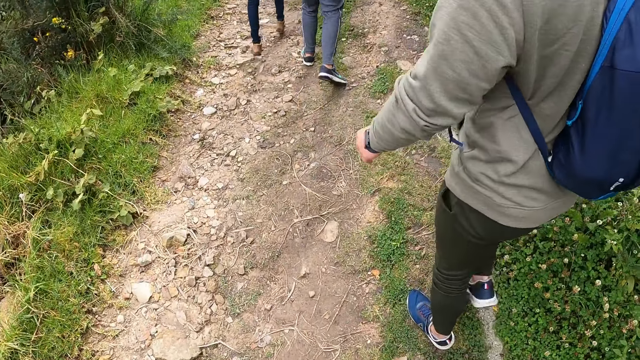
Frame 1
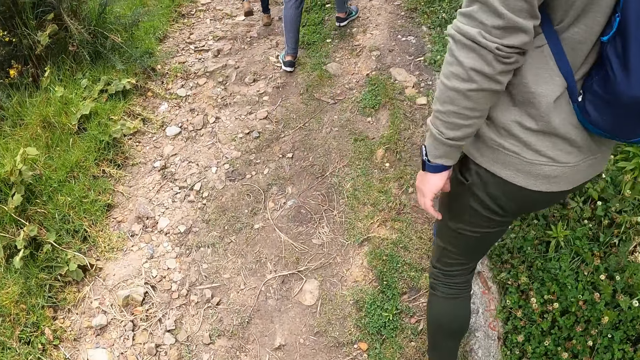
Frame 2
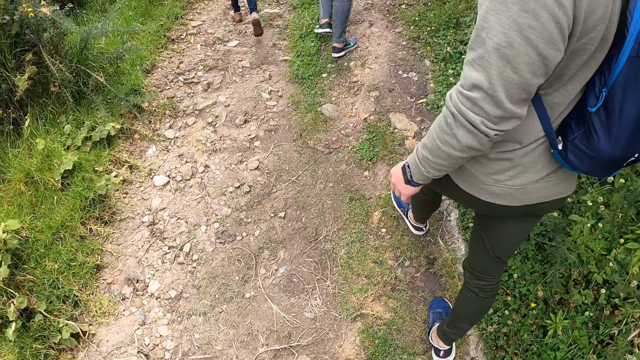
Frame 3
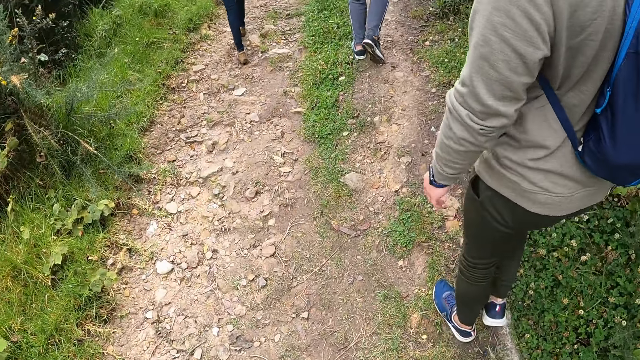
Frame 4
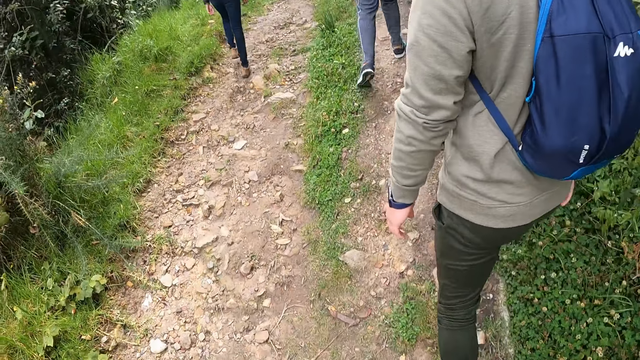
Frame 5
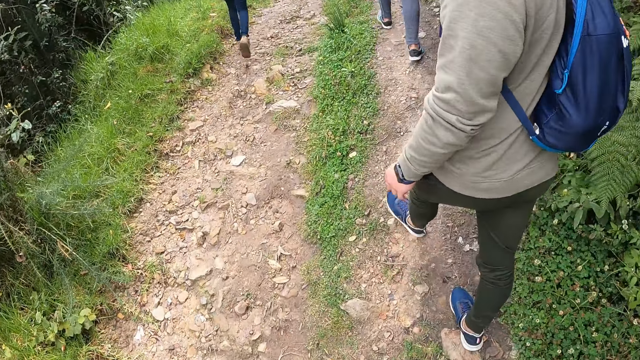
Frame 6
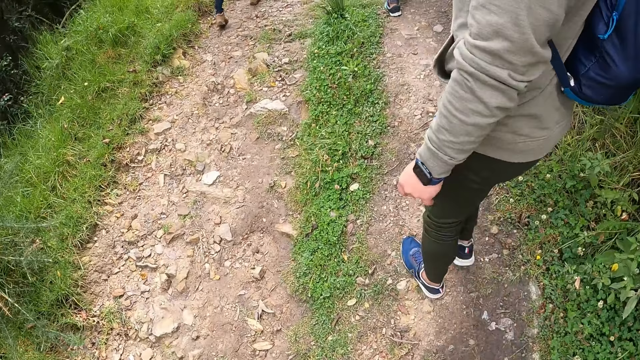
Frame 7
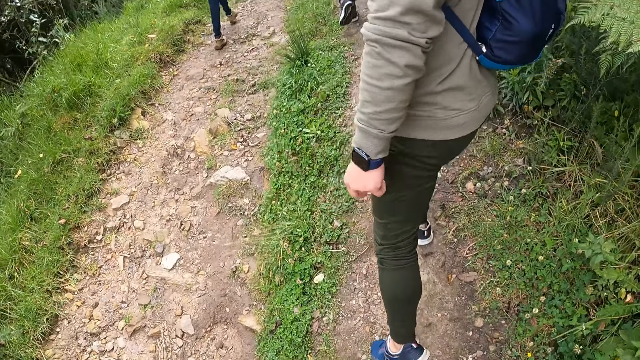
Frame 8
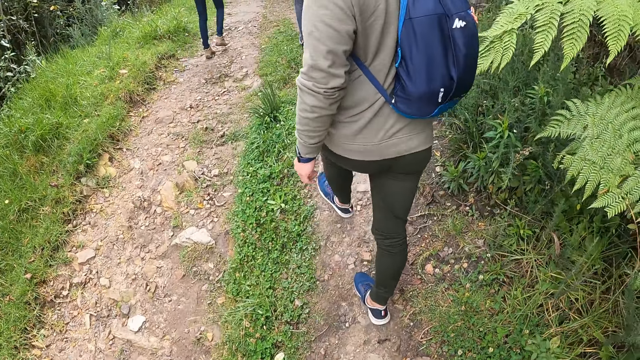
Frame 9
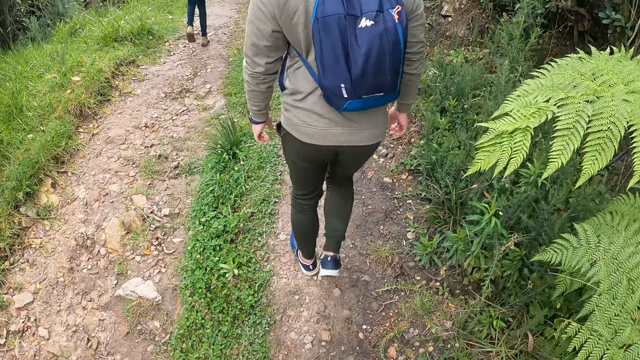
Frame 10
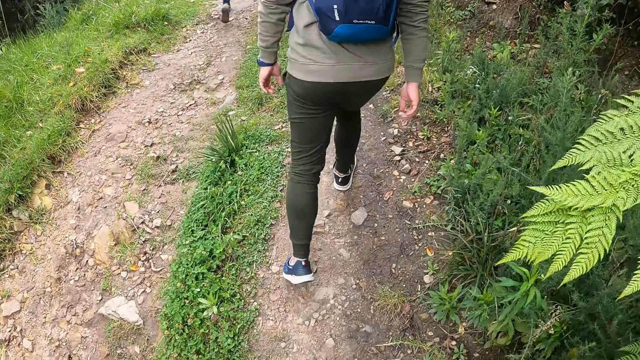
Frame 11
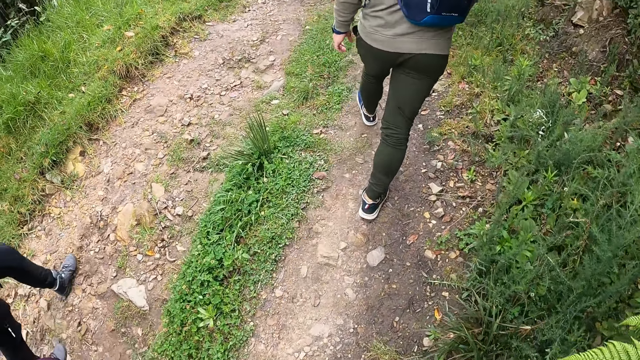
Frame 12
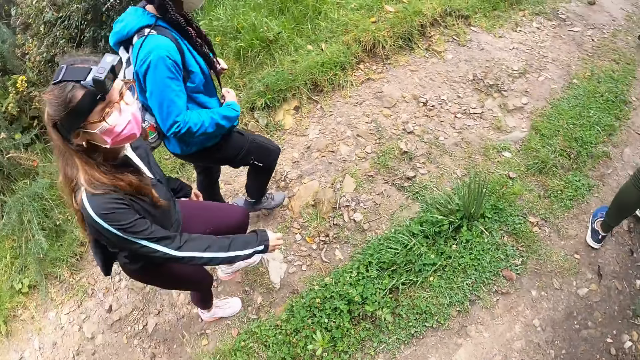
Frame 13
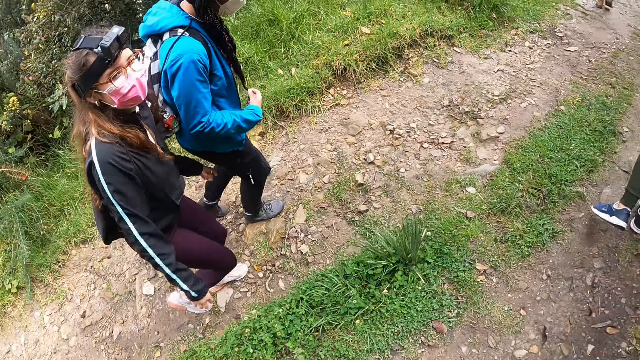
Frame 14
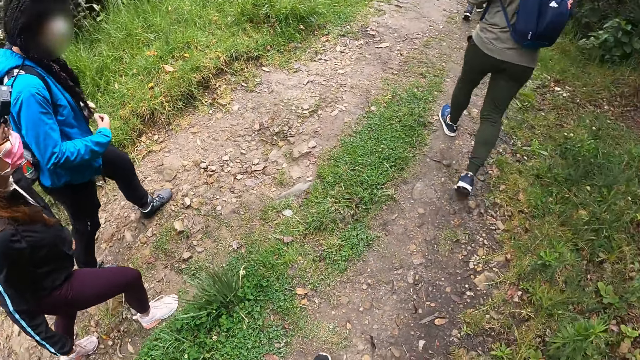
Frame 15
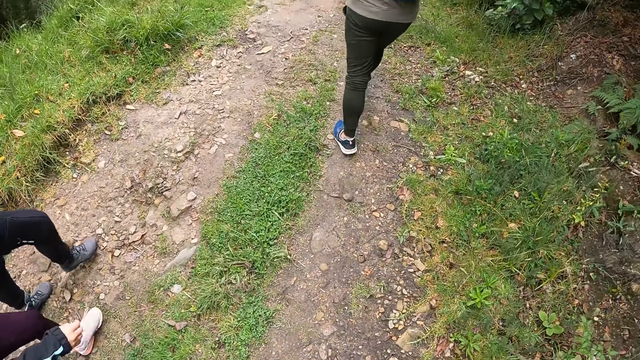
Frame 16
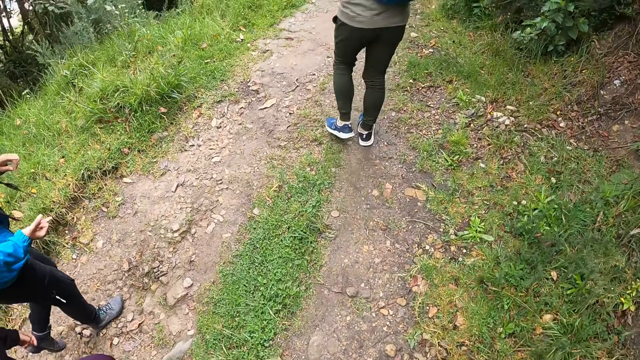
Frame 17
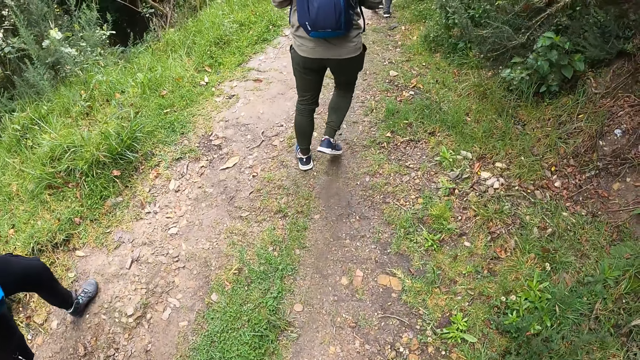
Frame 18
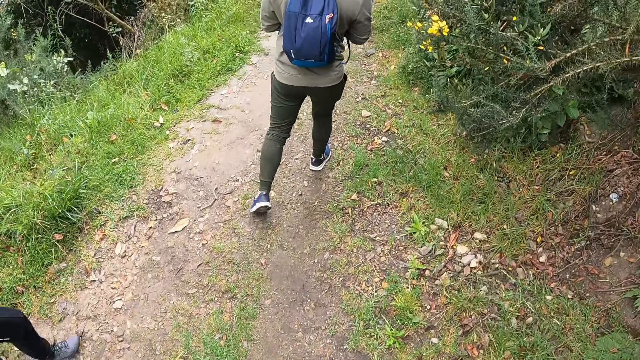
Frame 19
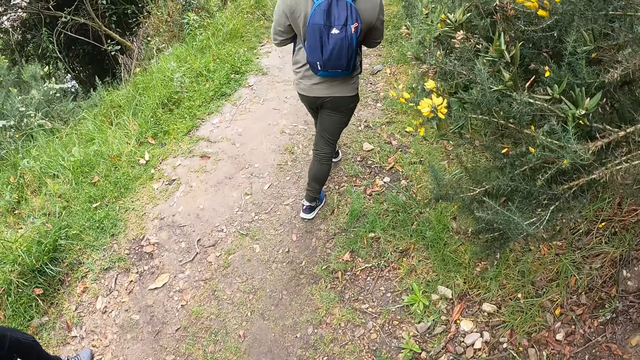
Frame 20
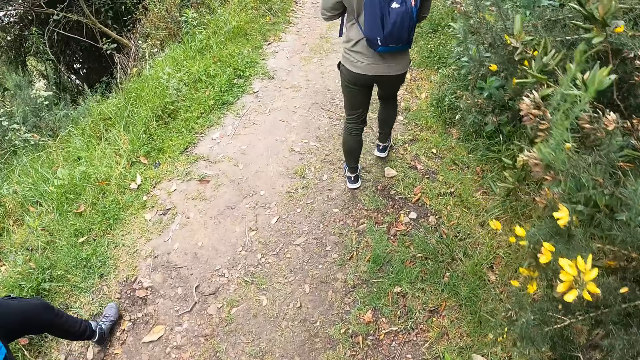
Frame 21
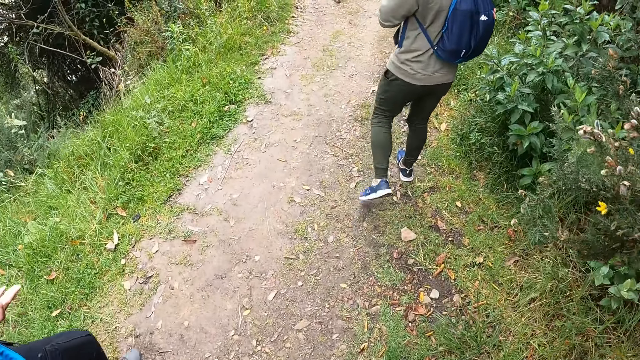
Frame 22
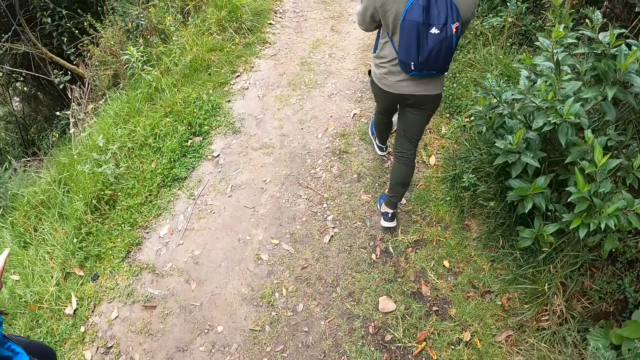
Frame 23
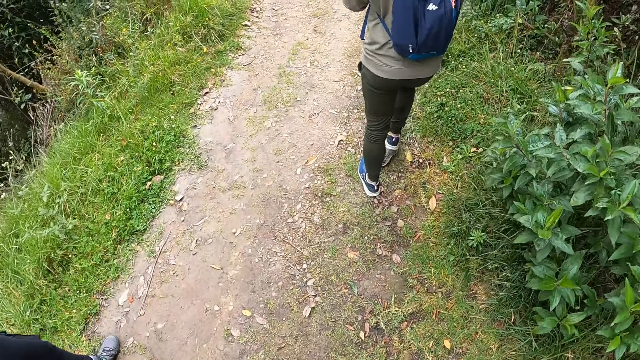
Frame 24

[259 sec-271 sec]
The woman holds her hair with both hands.

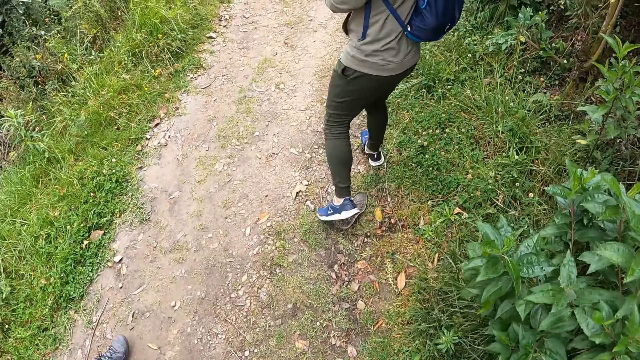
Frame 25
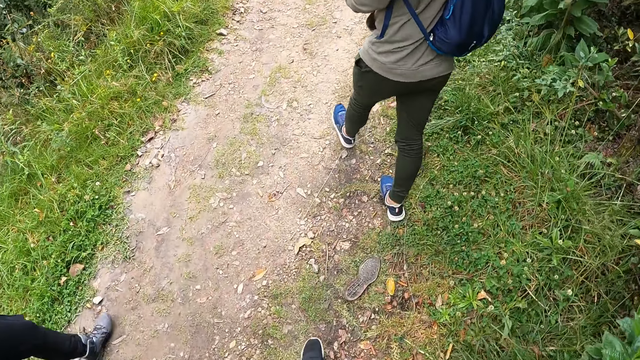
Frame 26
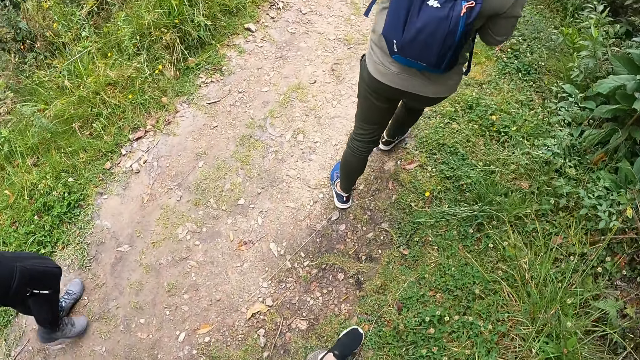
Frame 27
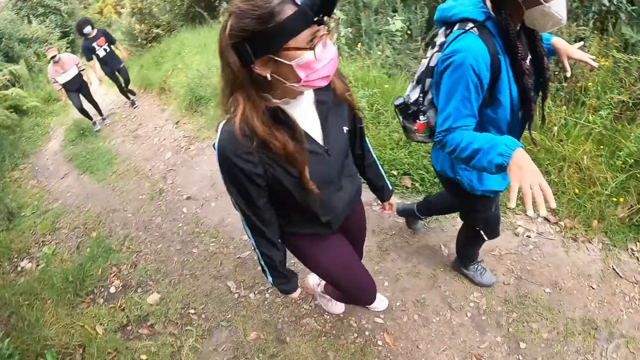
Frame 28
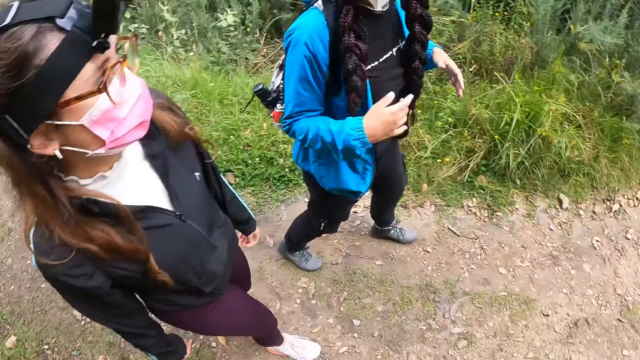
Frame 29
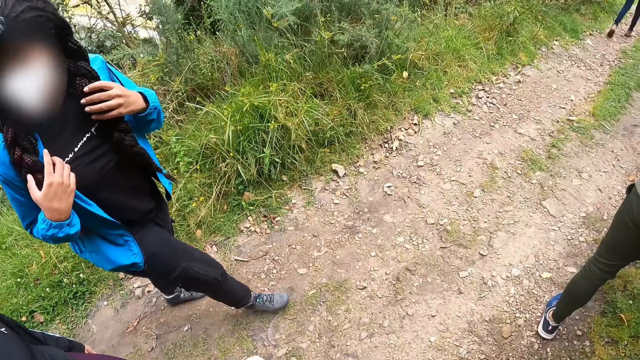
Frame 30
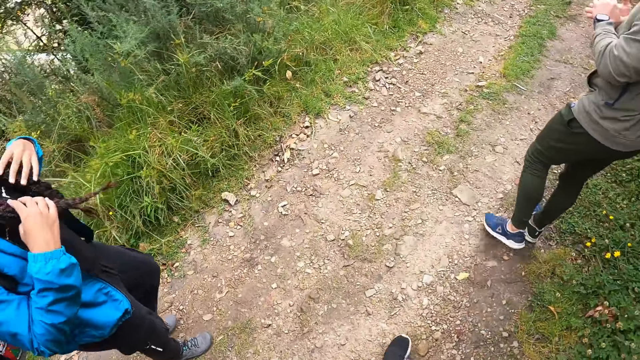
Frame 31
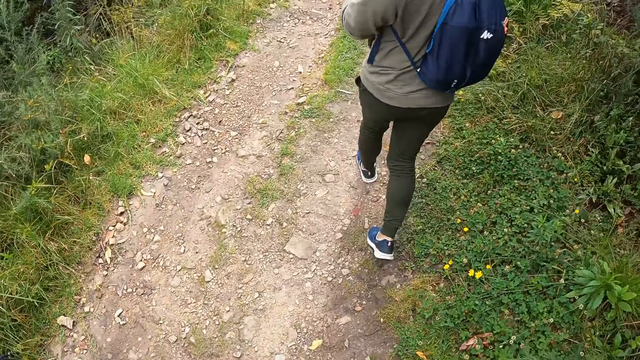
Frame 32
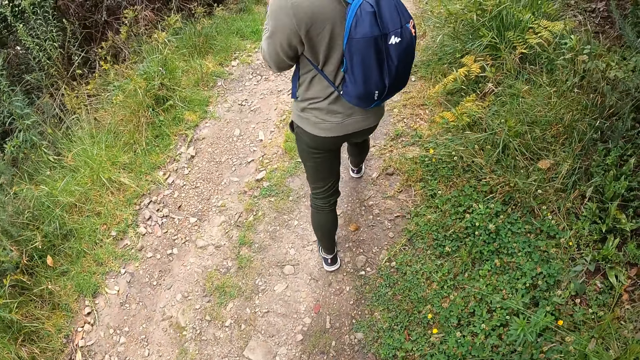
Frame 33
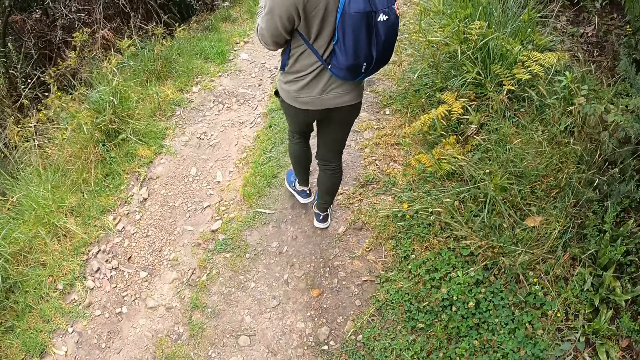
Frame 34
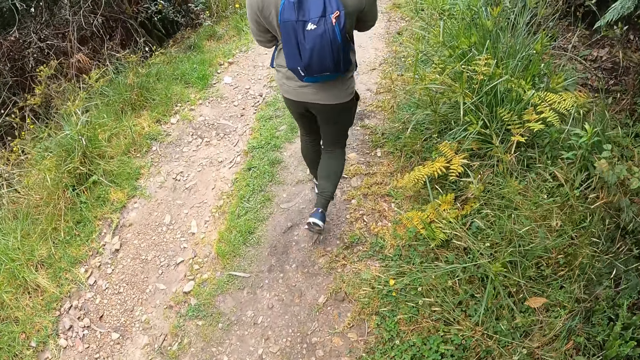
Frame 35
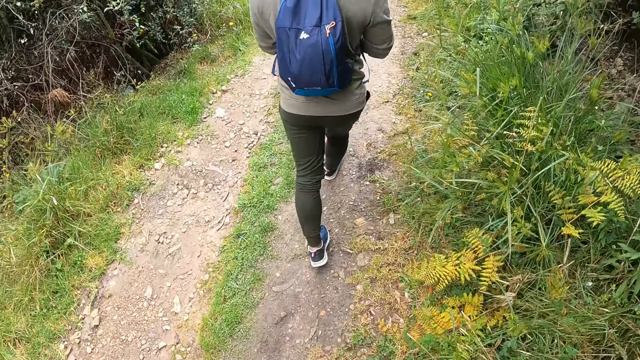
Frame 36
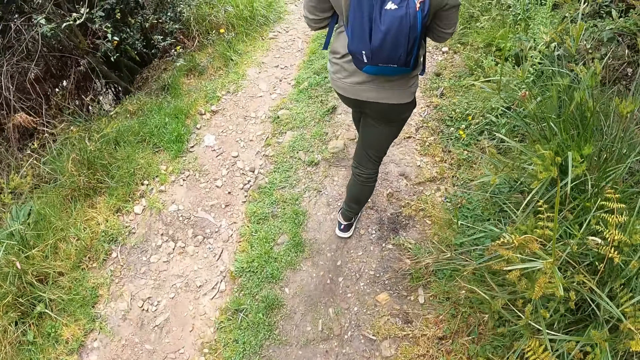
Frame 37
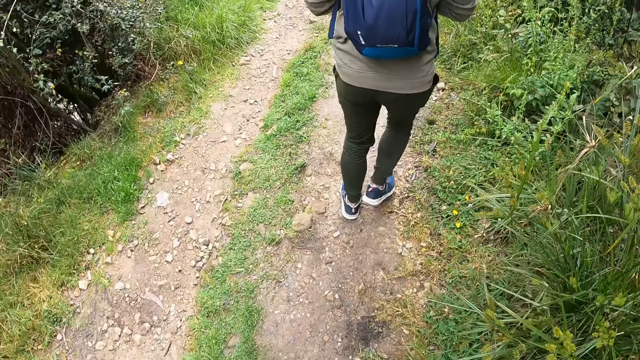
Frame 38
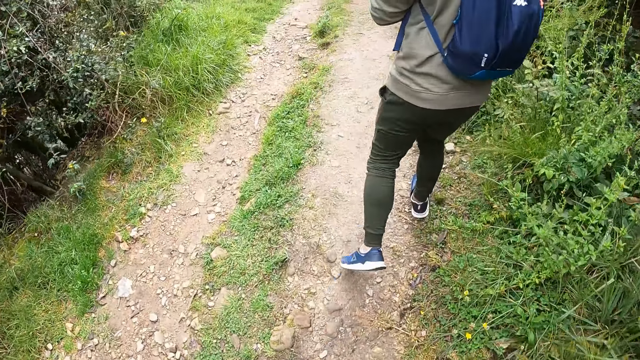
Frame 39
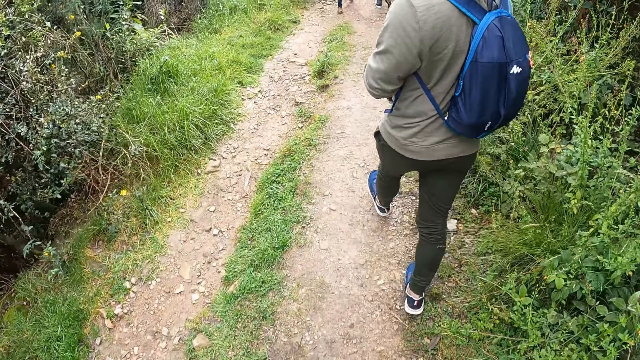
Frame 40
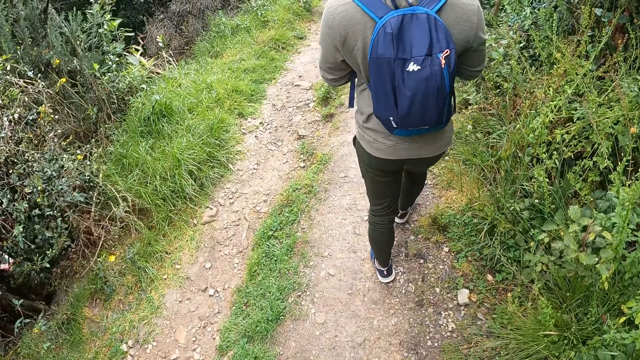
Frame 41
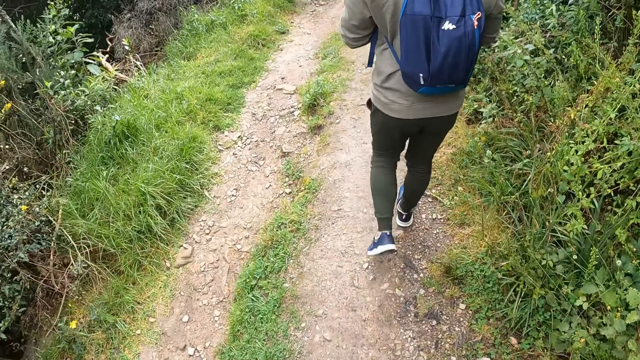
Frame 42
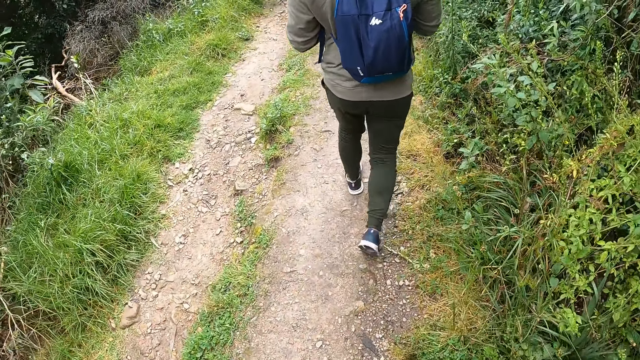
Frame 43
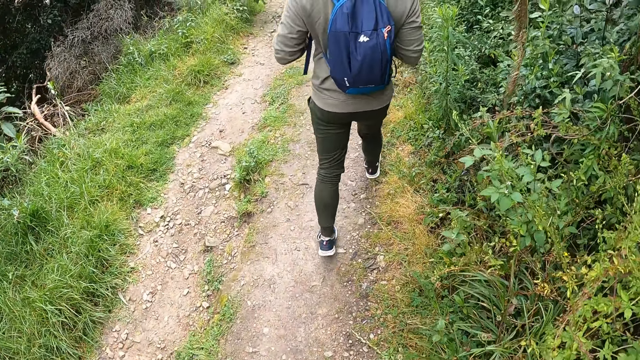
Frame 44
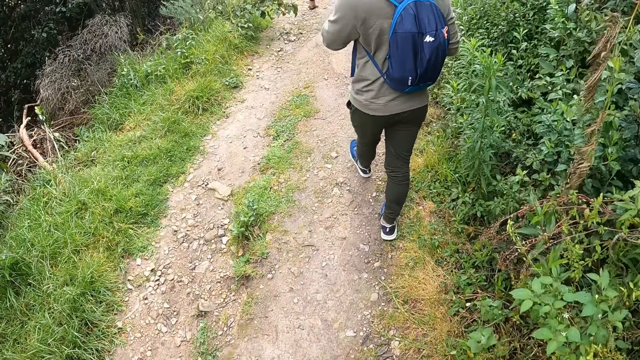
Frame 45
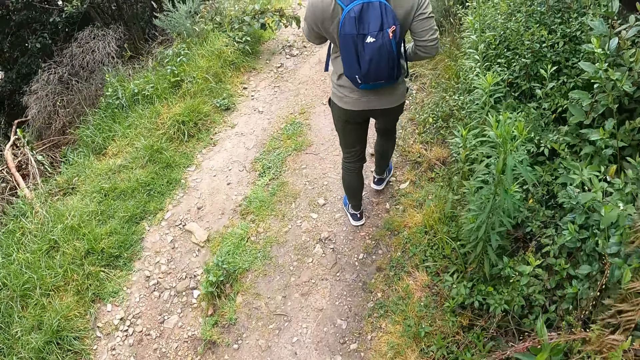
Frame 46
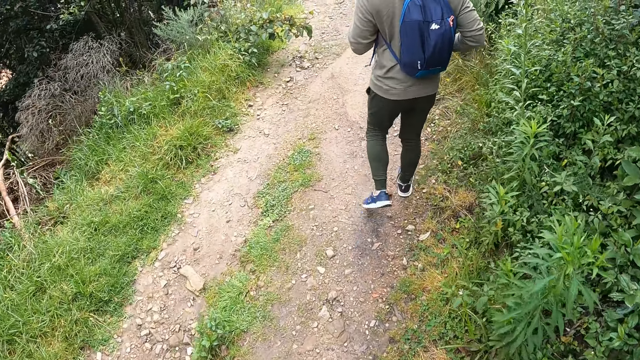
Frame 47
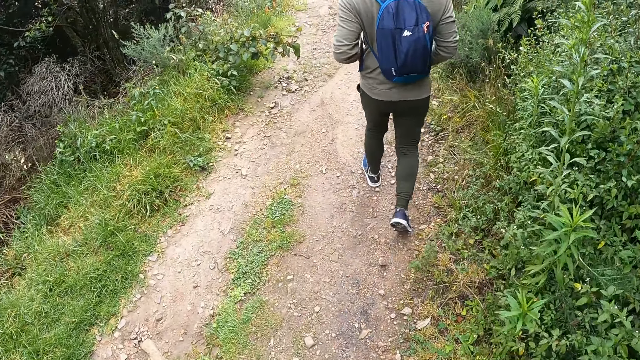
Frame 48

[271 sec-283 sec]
The woman holds her hair with both hands.
